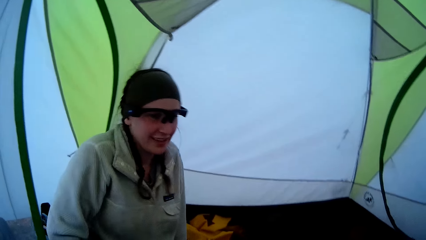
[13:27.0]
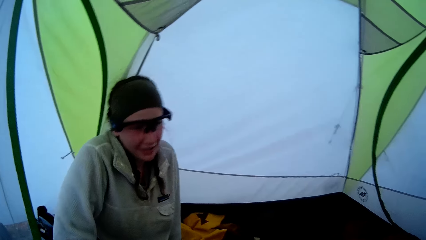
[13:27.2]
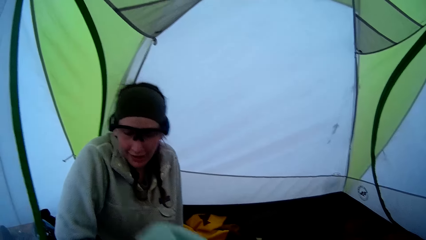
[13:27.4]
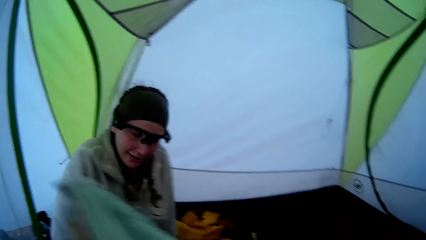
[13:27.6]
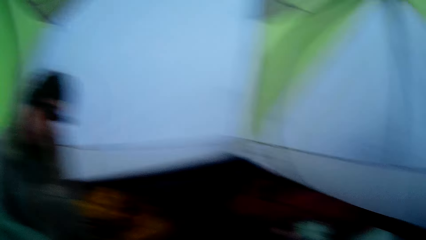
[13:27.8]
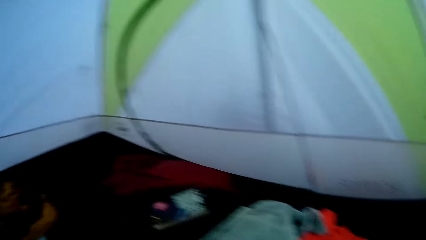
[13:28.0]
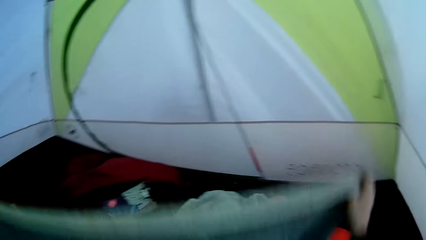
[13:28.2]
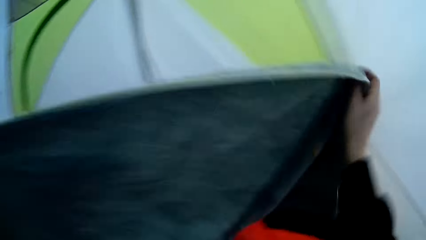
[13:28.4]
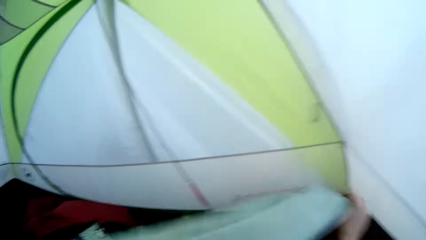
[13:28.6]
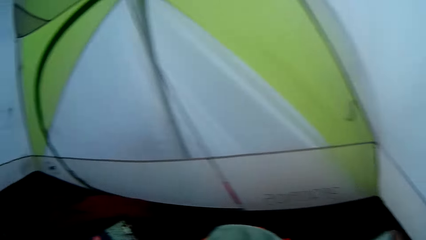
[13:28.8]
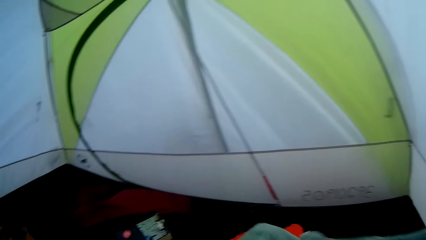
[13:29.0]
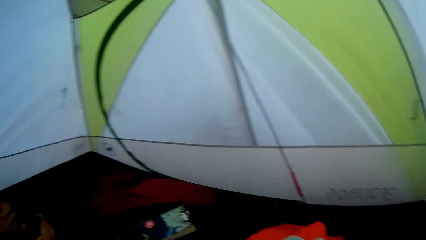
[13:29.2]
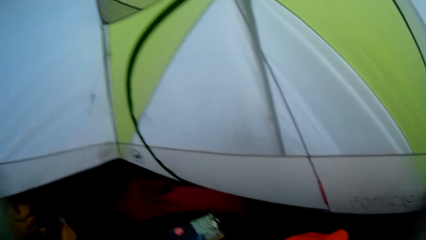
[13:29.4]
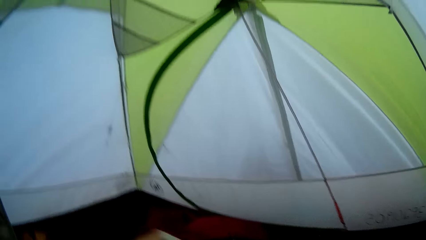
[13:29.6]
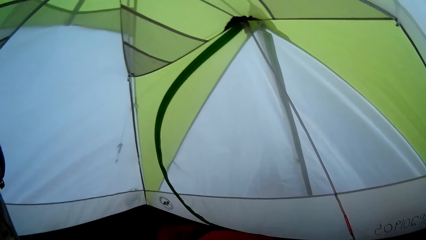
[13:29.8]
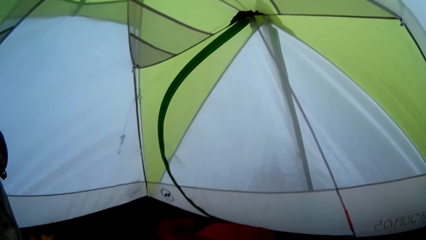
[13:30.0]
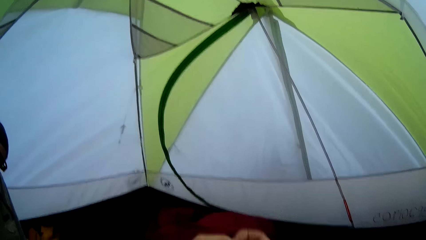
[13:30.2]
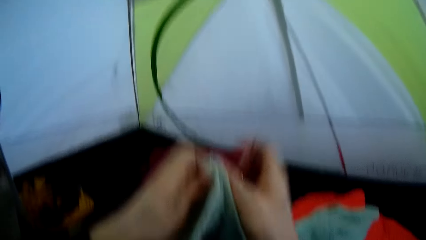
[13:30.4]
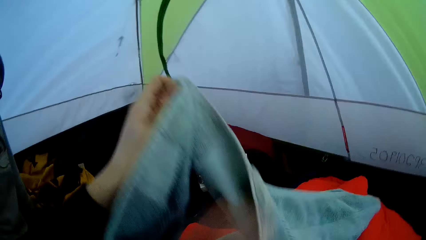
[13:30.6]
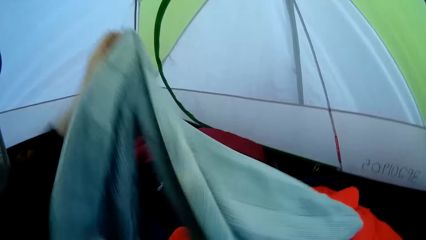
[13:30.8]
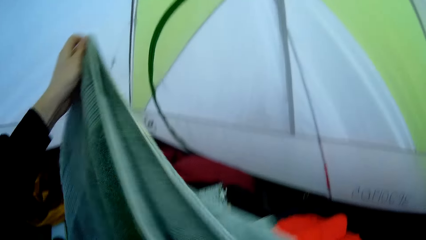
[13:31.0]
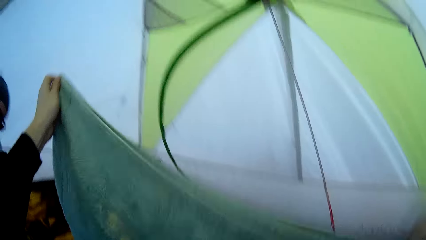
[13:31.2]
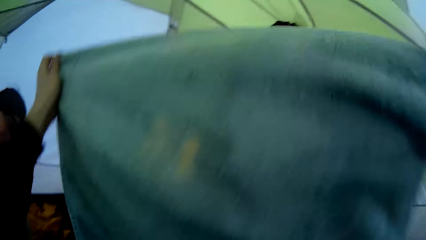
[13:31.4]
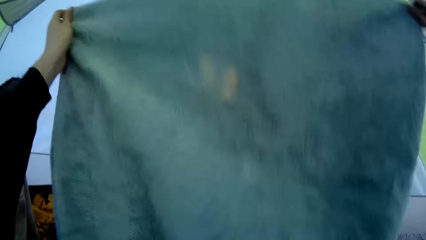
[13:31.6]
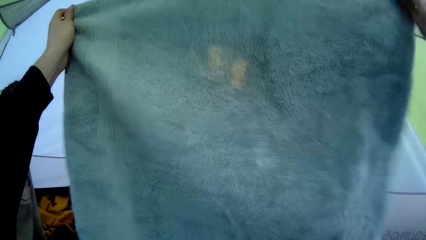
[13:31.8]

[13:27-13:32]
A person gestures at the camera wearer. The camera wearer lifts a piece of cloth. The person arranges clothes. The camera wearer straightens the piece of cloth. They arrange clothes in the camp tent. They look around the tent. They fold the piece of cloth.

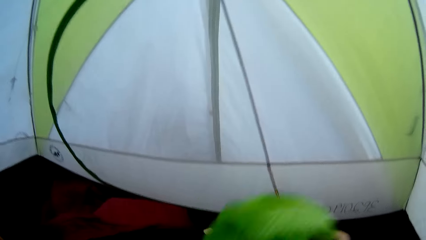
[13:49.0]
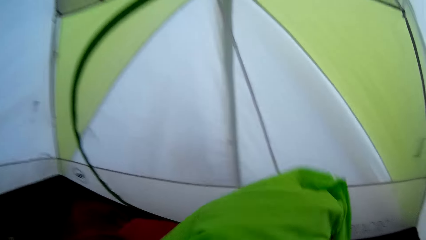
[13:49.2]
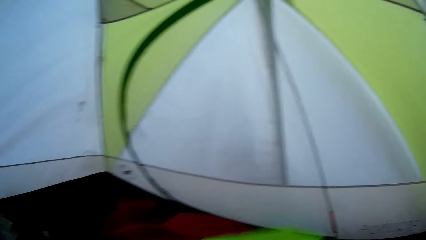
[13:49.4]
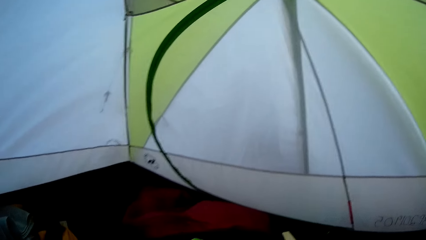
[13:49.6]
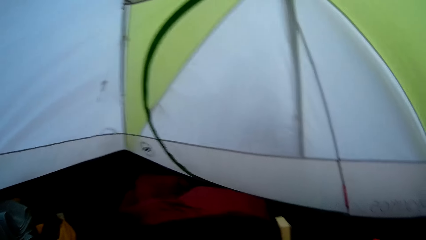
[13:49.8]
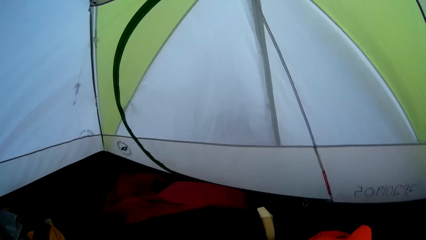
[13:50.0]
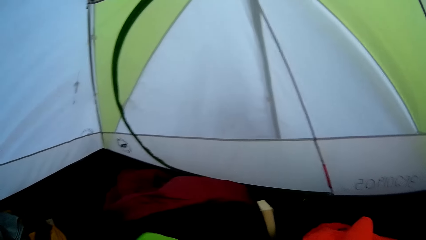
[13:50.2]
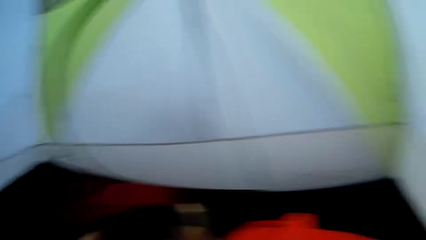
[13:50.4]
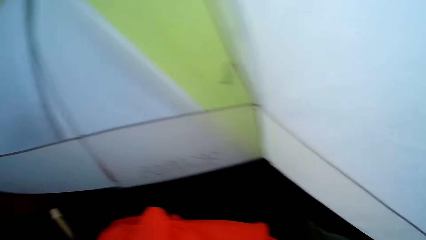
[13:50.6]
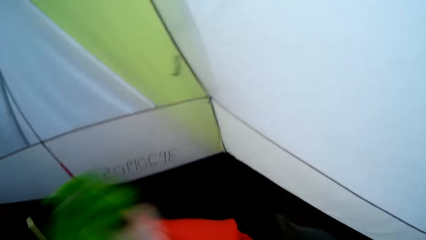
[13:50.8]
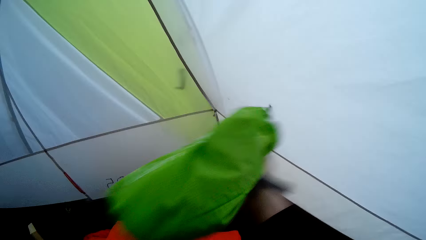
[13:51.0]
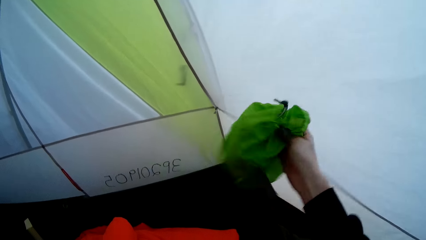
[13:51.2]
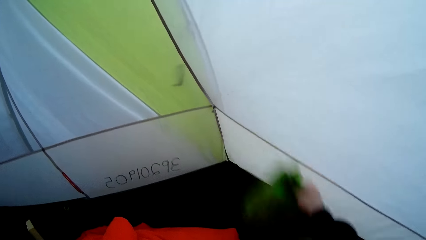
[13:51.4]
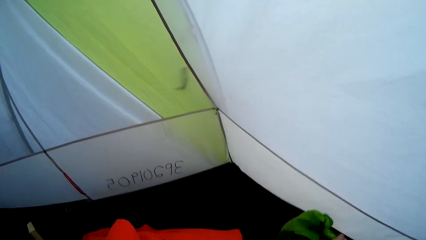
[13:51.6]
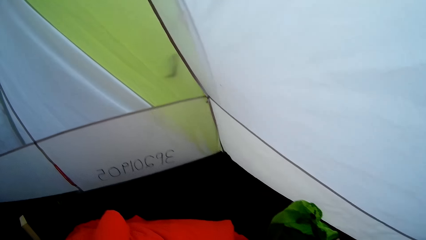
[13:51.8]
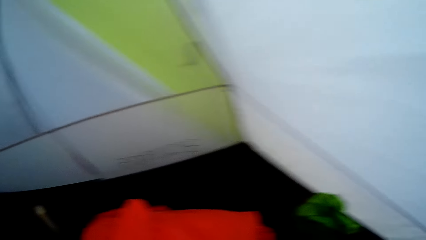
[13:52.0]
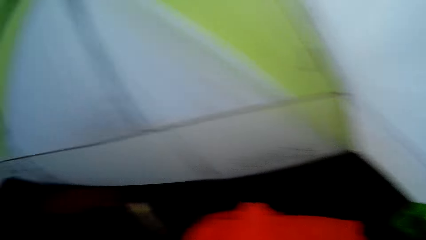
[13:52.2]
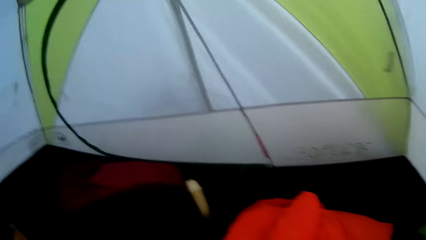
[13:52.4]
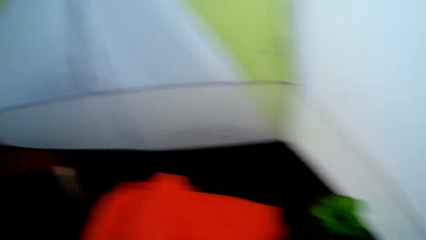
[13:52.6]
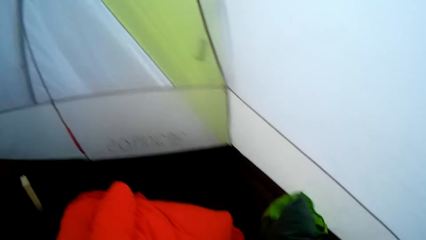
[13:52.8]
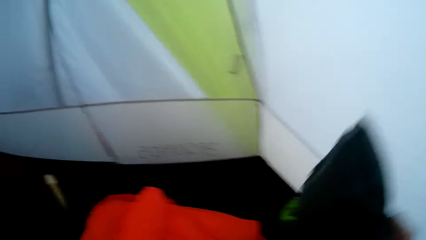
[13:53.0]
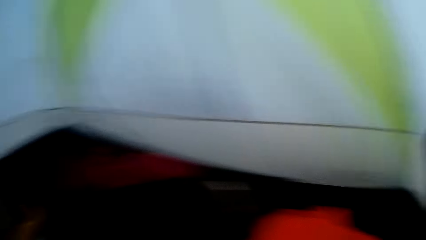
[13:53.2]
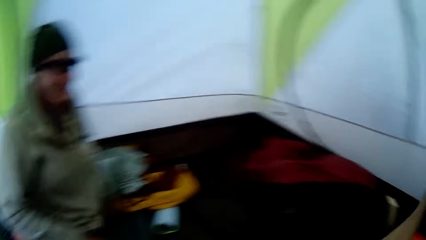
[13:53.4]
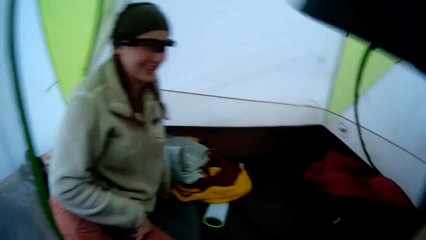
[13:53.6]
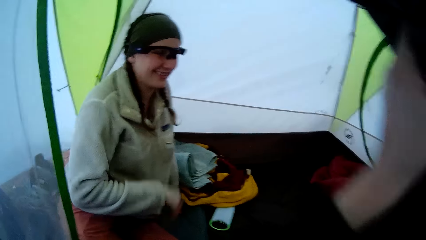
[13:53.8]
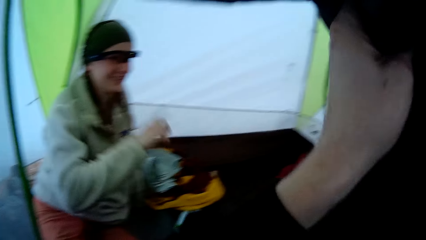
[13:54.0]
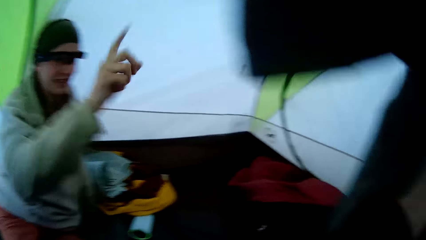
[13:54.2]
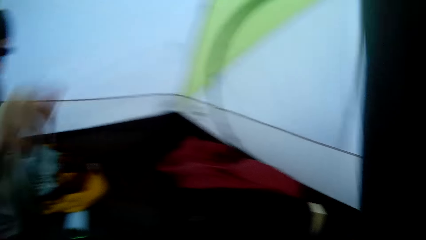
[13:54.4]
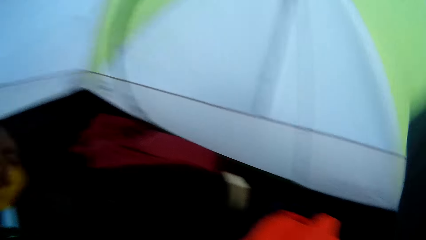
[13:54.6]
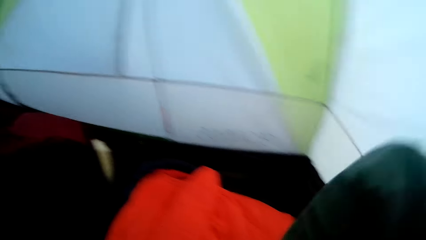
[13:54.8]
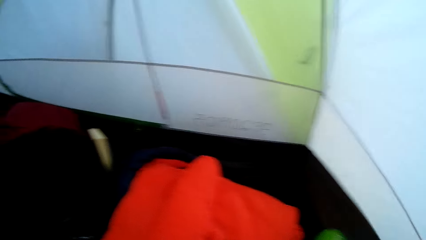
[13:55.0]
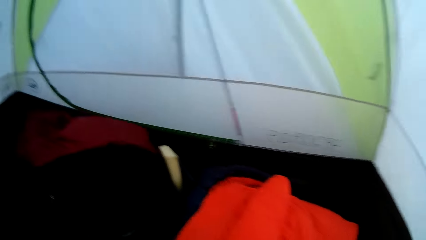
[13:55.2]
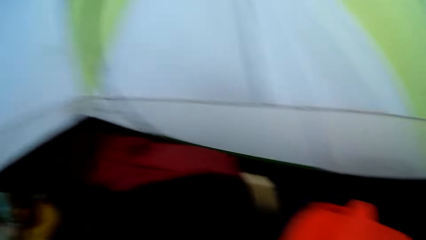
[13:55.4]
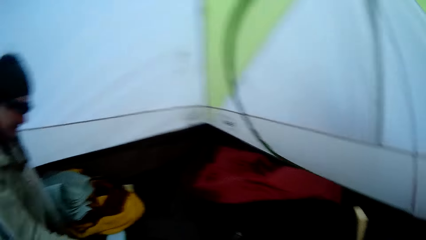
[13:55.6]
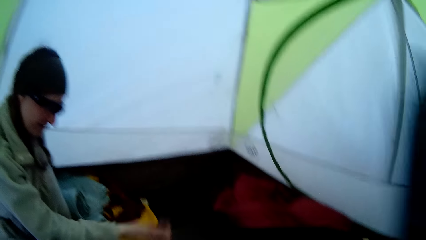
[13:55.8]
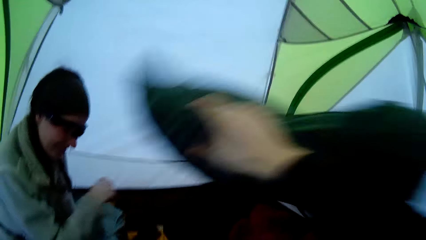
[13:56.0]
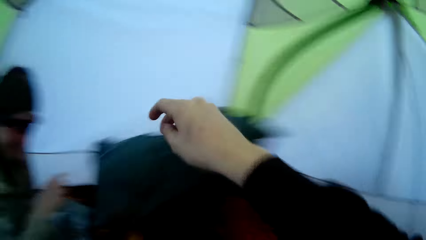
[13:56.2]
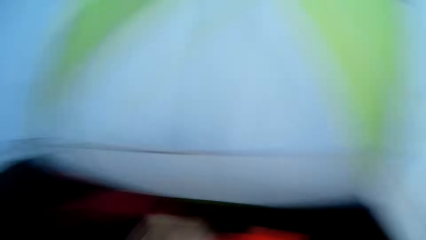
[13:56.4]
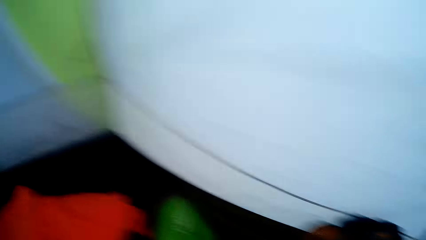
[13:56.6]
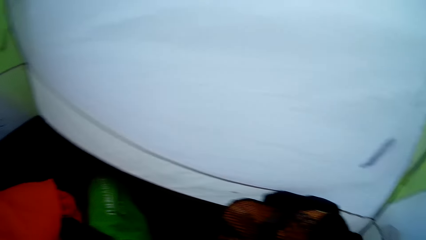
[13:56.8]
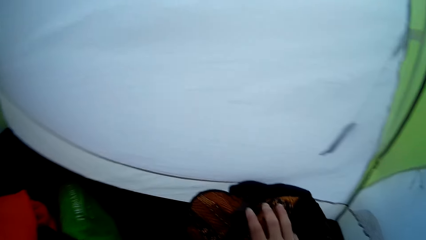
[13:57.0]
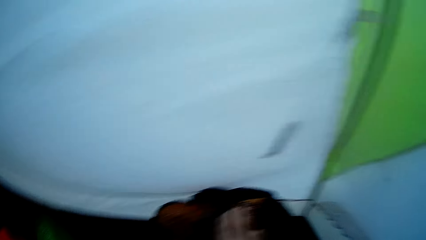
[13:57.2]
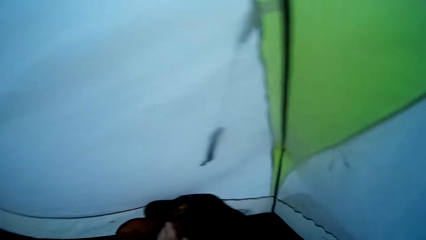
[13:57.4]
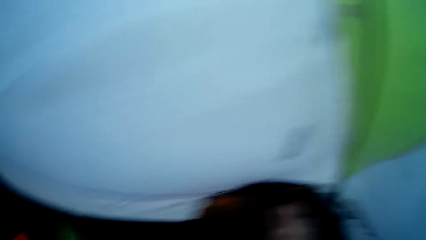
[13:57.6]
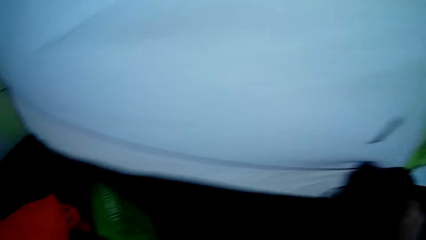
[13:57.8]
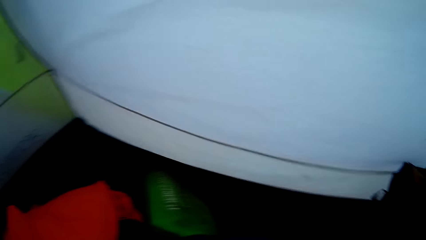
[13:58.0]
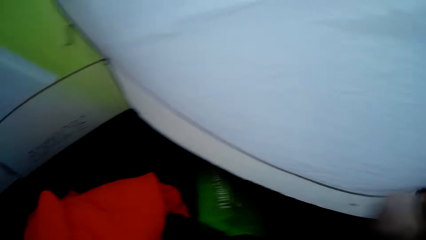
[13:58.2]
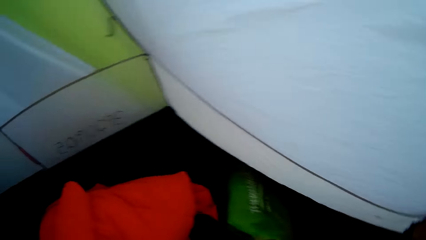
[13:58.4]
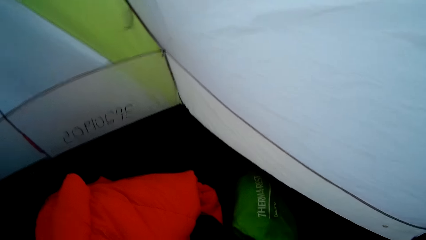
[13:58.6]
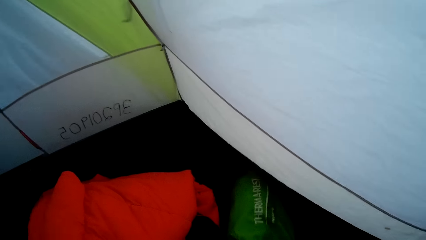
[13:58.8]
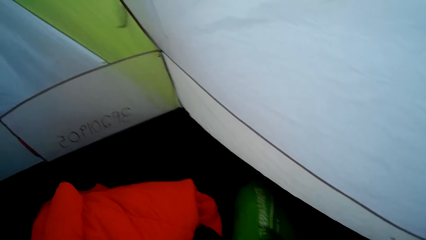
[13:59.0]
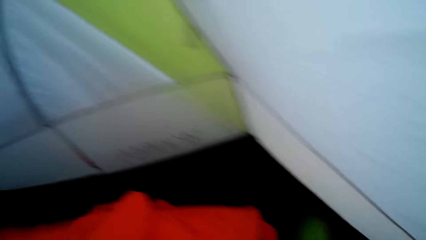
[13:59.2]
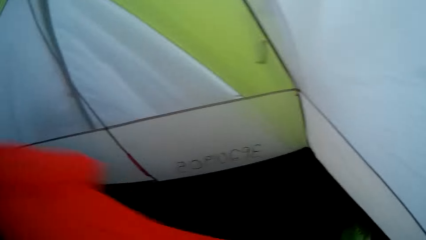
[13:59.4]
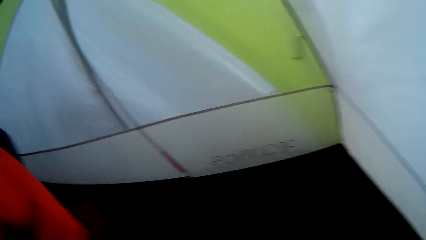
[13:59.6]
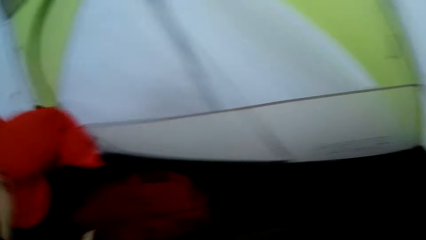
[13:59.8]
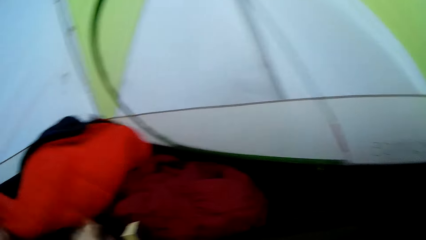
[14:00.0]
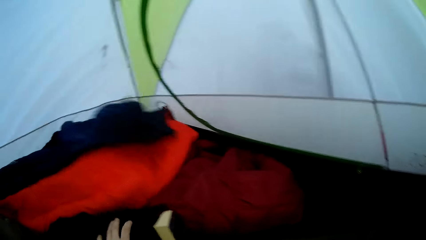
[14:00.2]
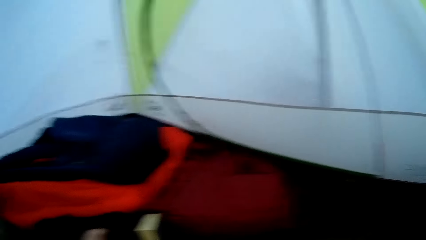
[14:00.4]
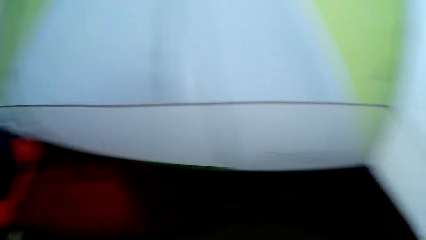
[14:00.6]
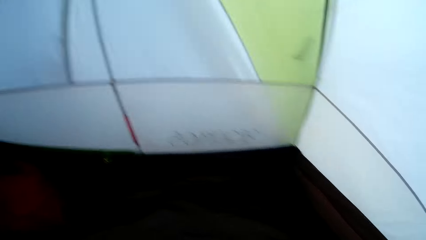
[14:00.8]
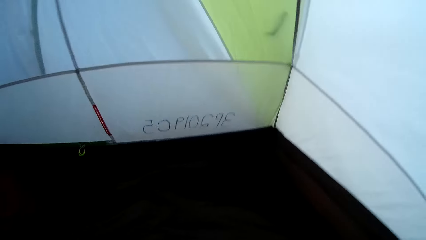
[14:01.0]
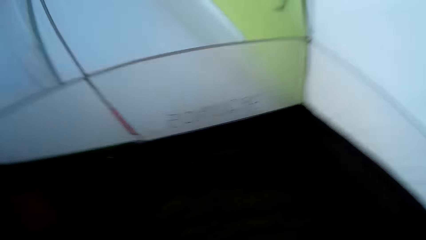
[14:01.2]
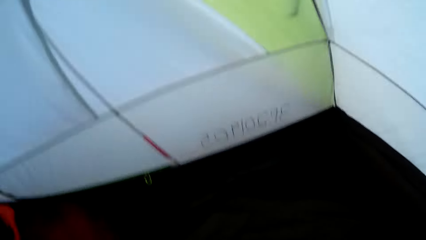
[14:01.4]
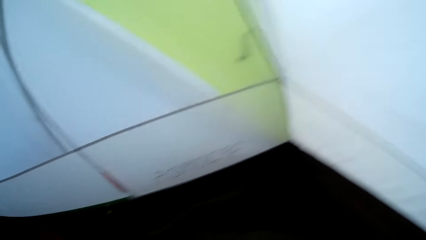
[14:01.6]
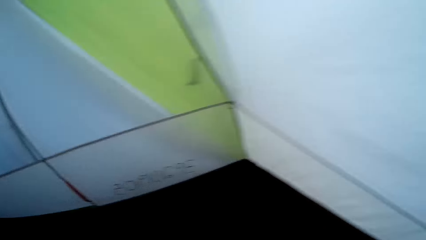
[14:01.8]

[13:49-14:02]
The camera wearer holds a bag or cloth. They put the cloth aside. They pick up a cloth. They drop a pillow. They throw a cloth. They touch a bag. They throw a cloth. They hold a blanket. They drop the blanket.
